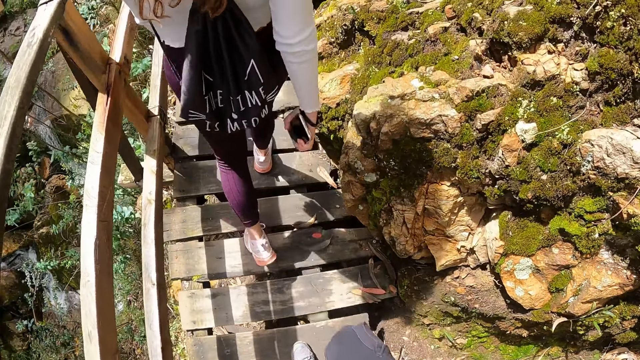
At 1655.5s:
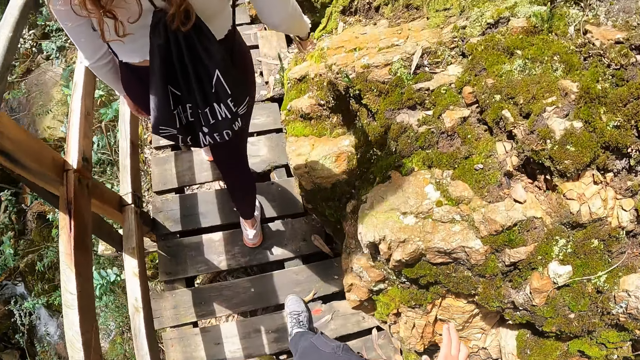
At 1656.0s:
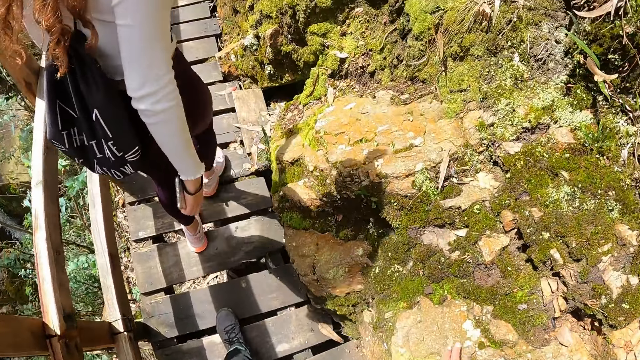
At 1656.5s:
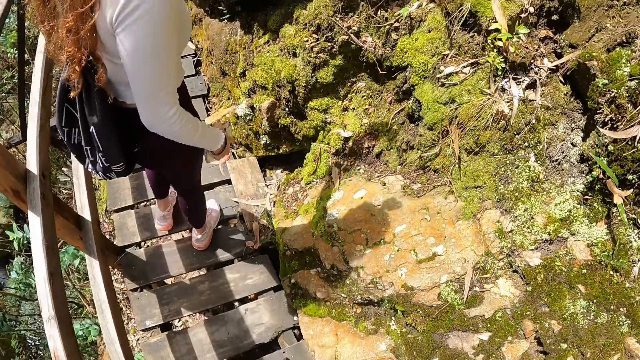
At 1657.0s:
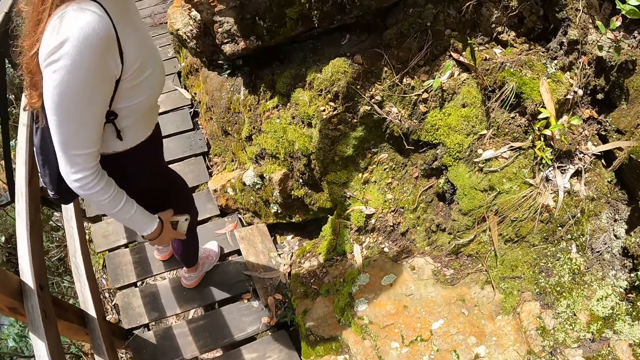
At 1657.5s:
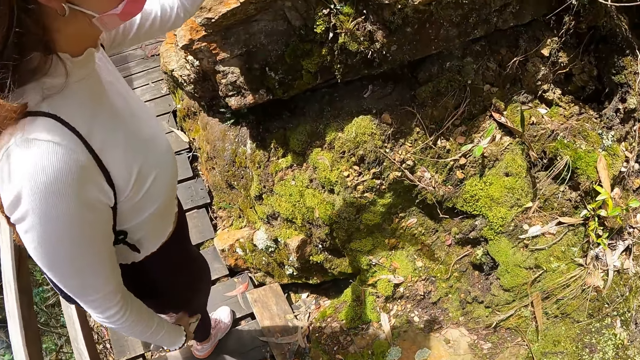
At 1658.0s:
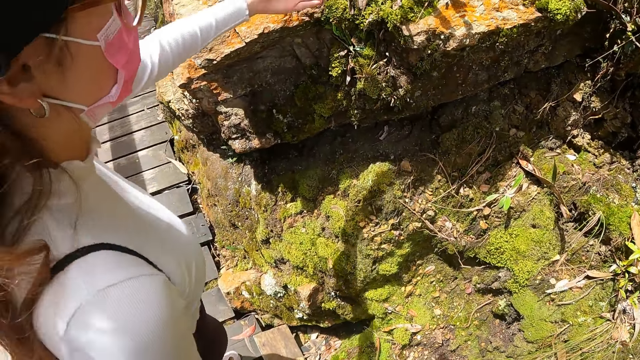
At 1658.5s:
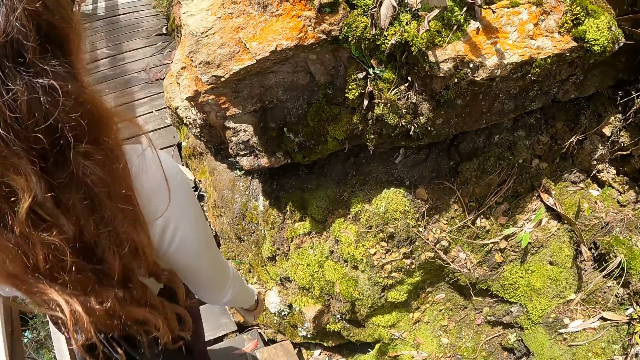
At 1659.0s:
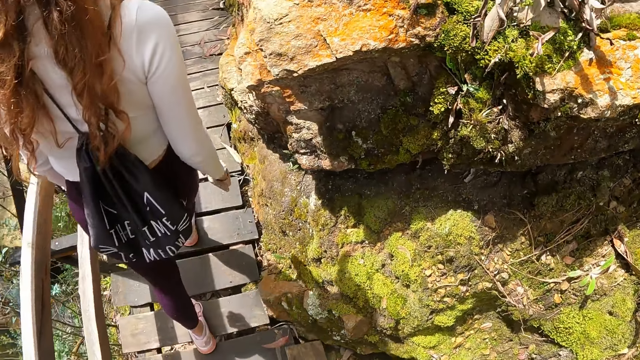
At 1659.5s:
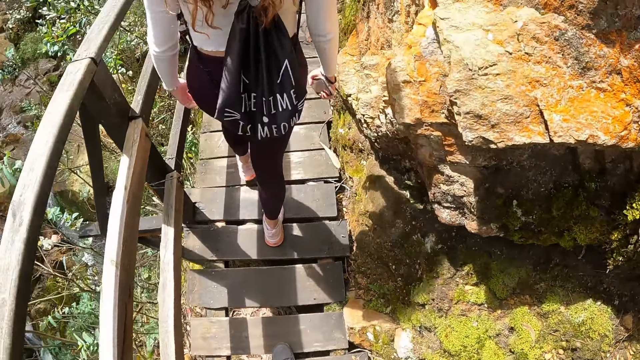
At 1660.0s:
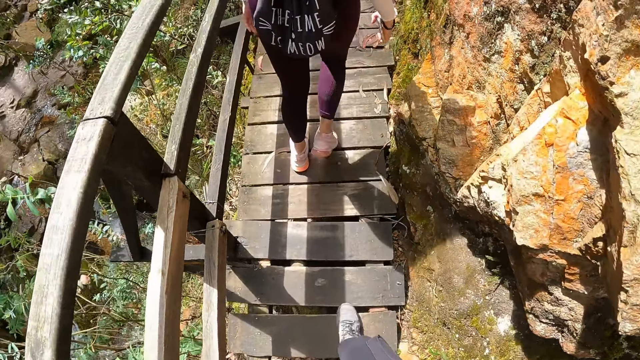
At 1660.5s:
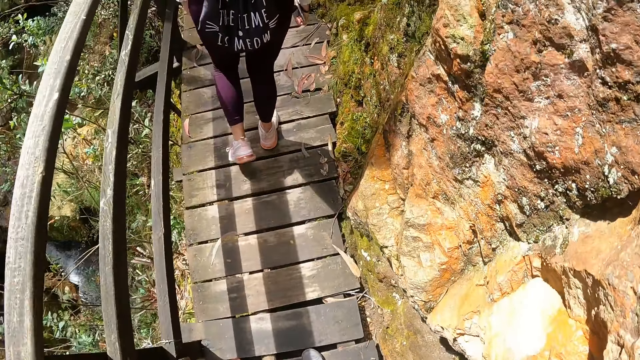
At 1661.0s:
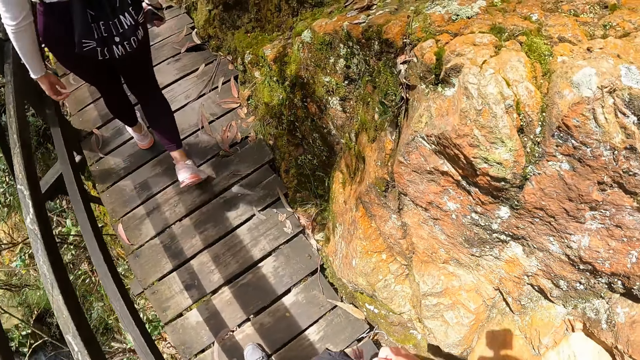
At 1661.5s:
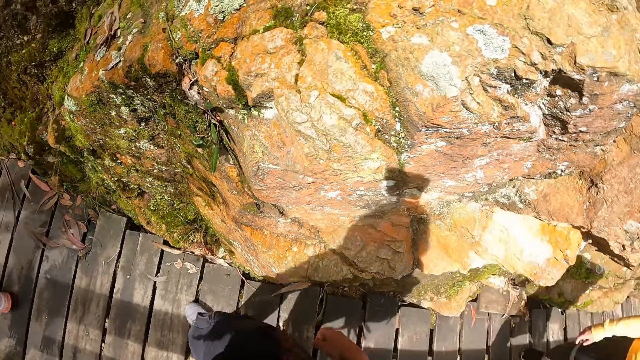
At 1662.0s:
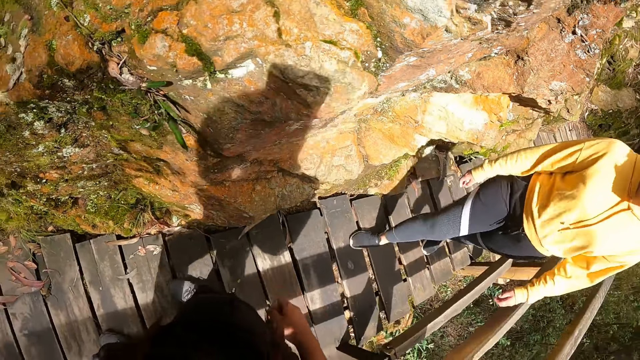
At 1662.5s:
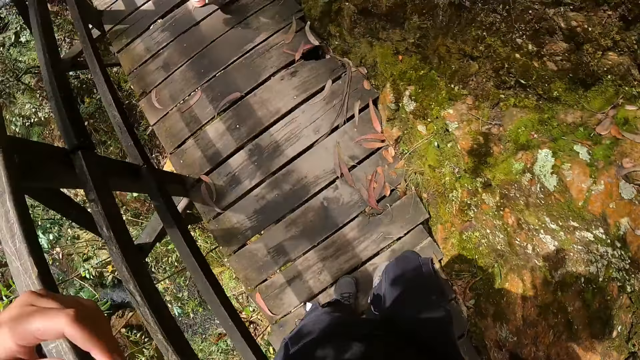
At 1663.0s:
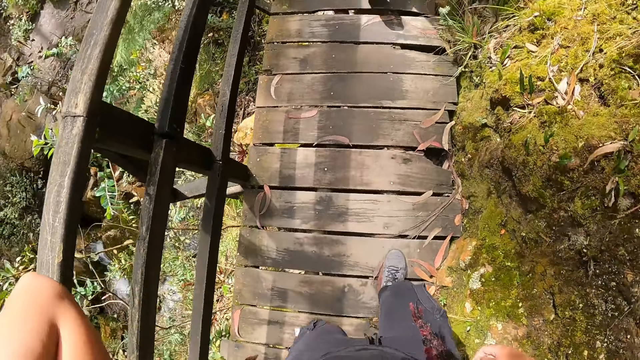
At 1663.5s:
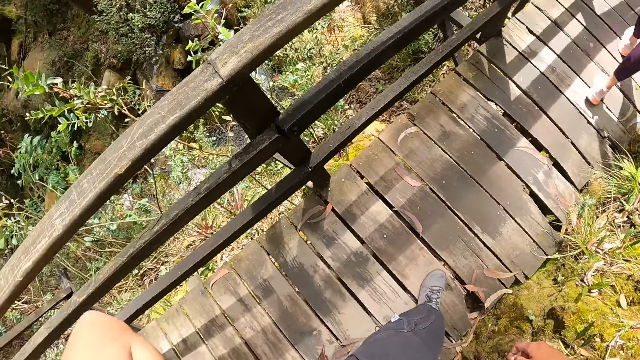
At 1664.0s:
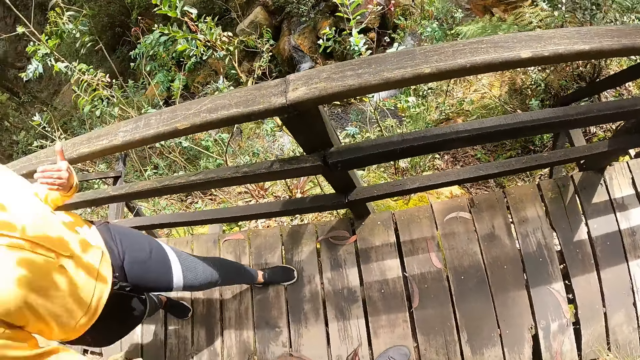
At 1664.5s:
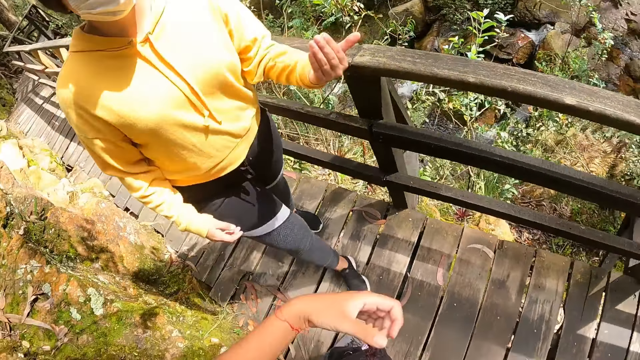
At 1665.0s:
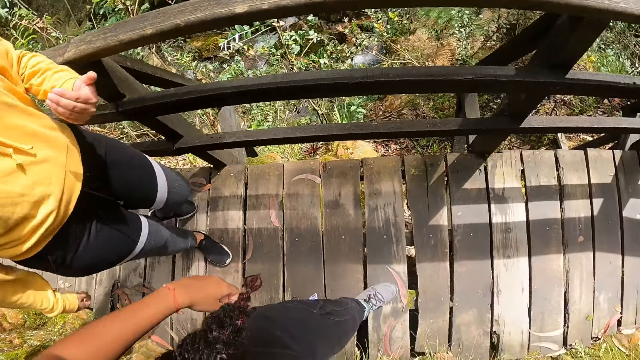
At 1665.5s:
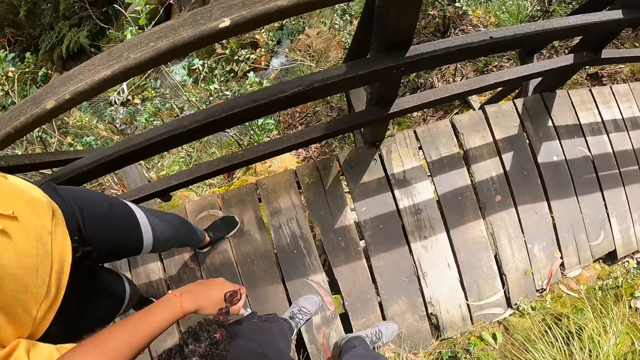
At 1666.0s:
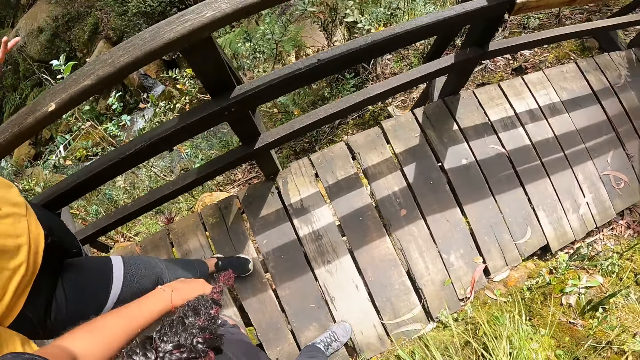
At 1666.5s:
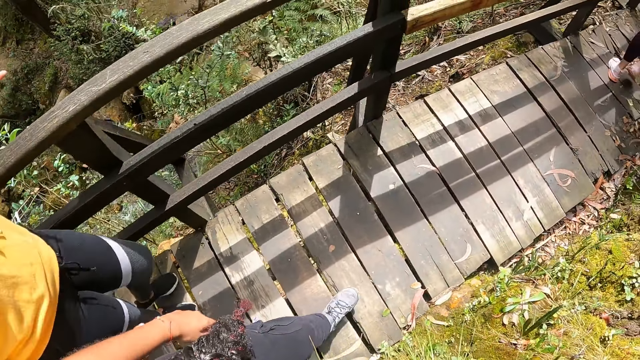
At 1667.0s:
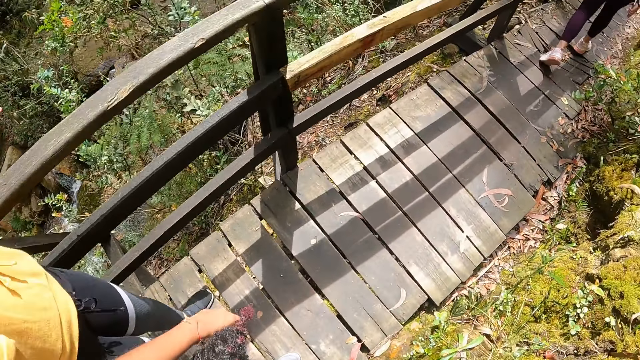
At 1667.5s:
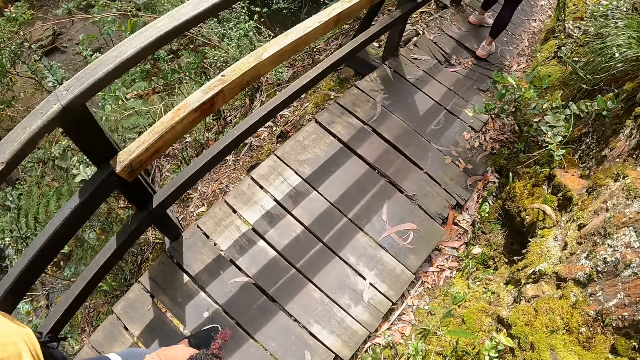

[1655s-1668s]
A woman looks at the rock. A woman converses with the camera wearer and another woman. The camera wearer looks at a woman.

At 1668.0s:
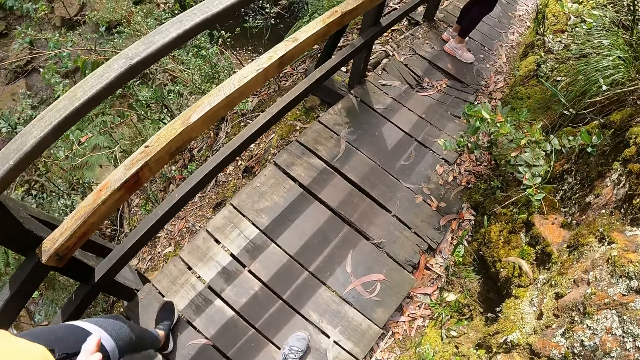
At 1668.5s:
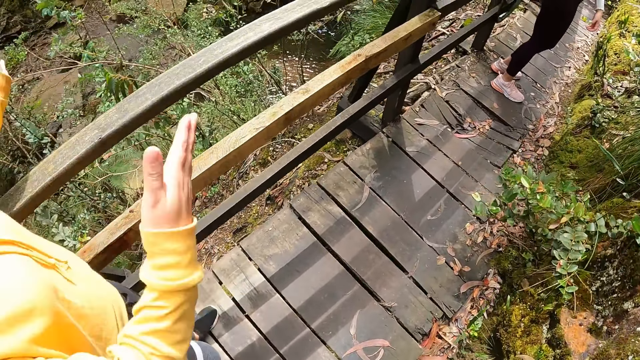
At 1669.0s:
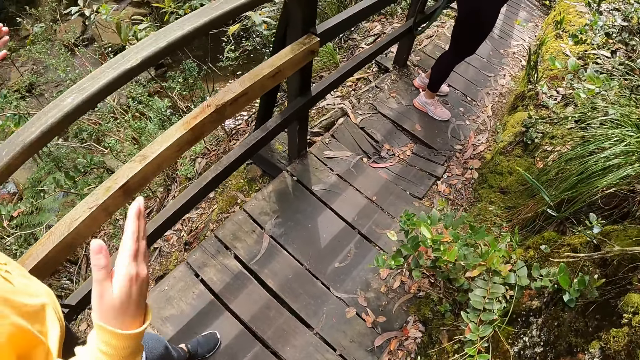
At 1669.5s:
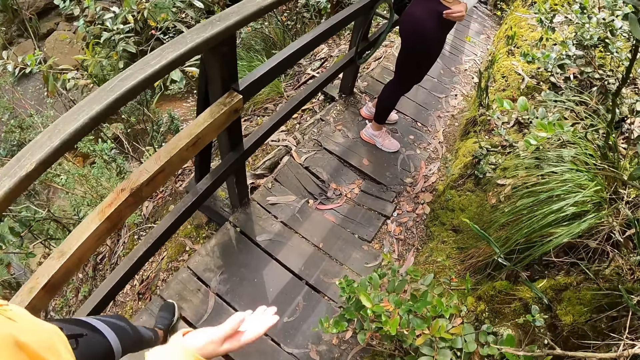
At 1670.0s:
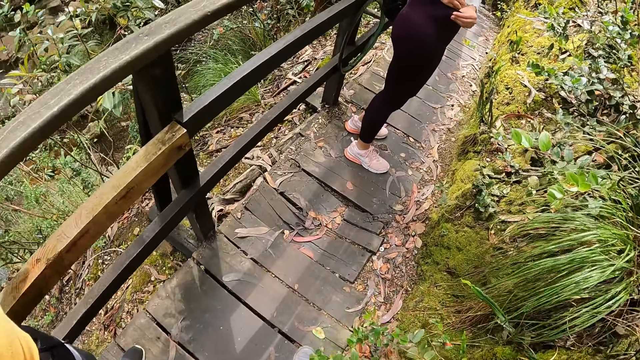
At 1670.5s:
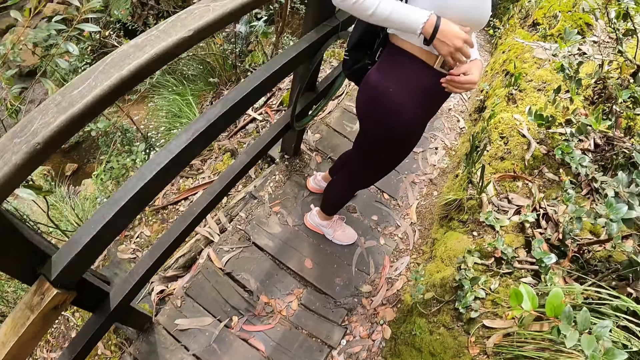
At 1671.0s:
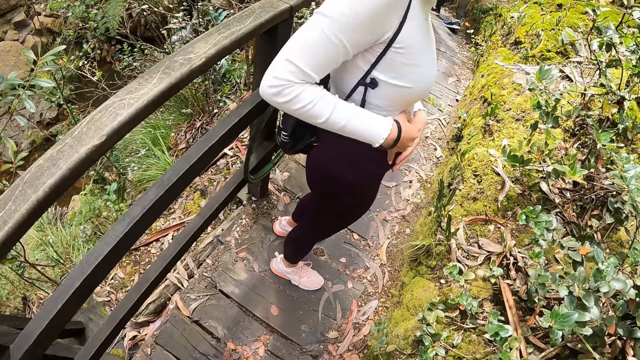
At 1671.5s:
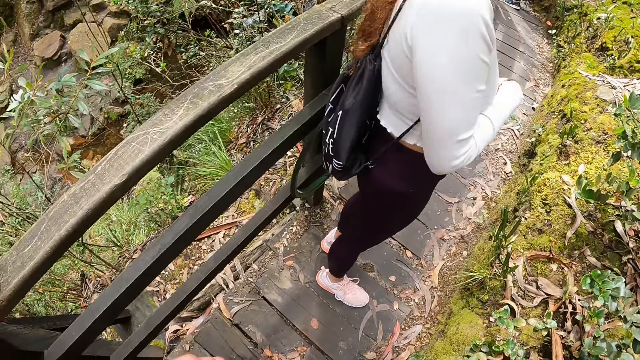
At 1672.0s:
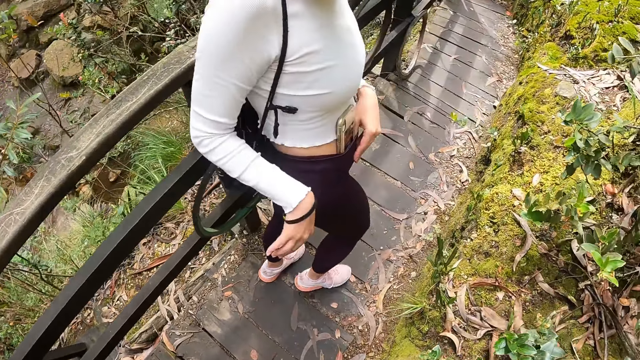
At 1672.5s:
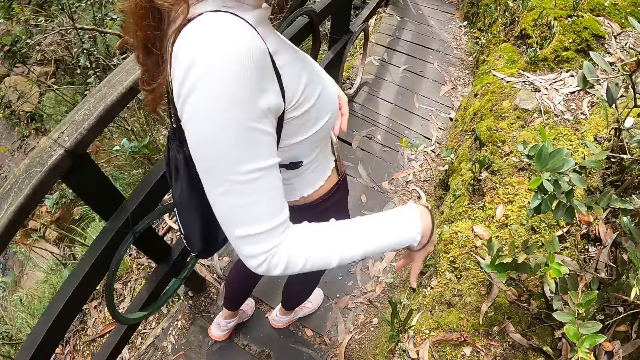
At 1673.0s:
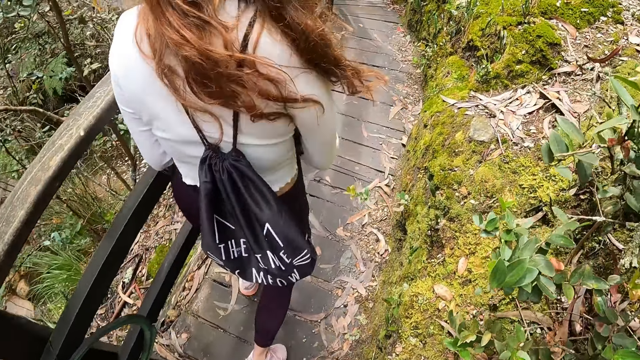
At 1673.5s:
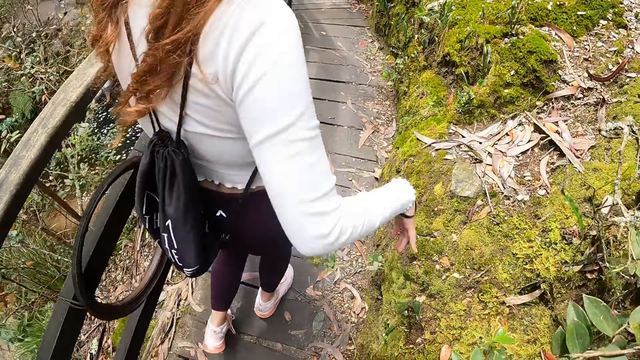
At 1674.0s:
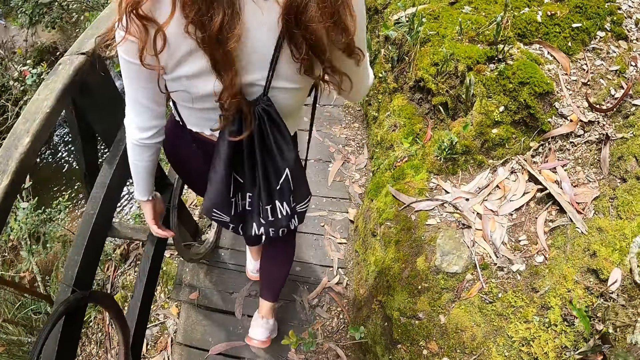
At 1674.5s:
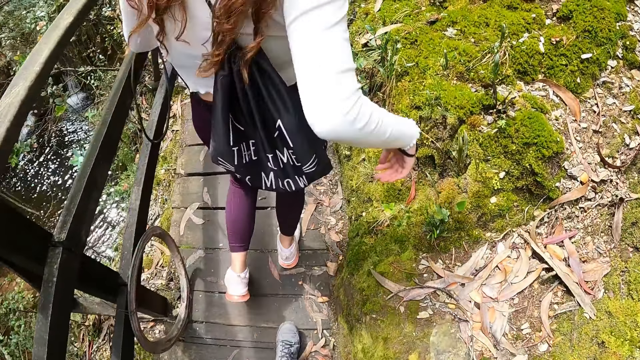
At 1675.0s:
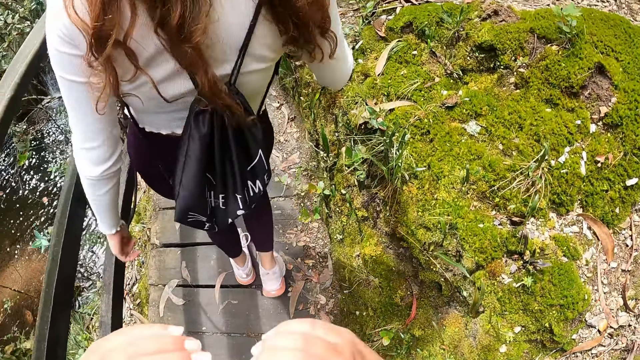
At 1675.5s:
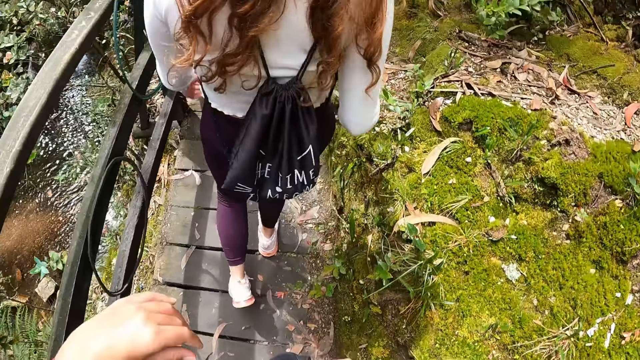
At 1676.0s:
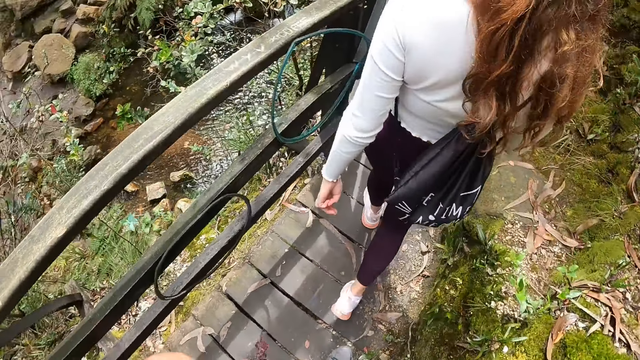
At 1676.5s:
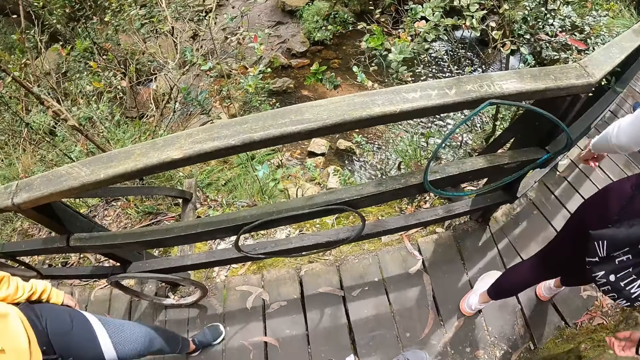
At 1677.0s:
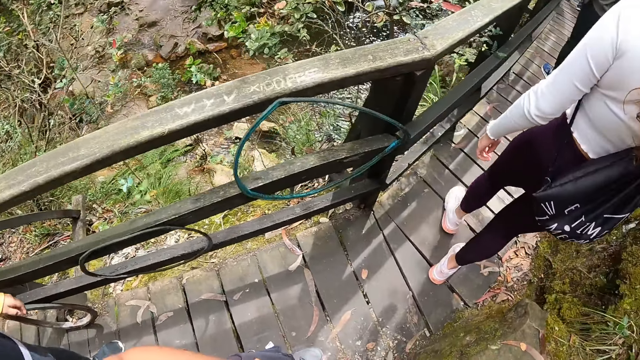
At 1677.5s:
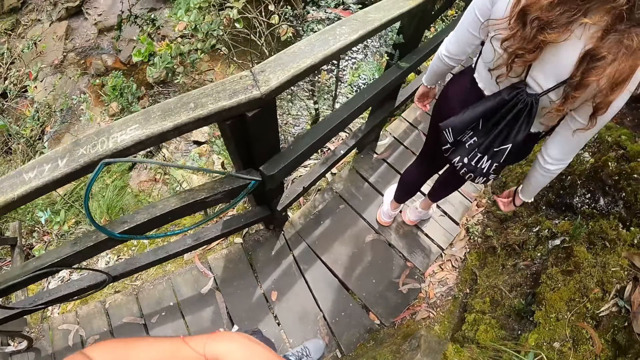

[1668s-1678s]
A woman opens the waist of her pants with her left hand. She puts her phone in the pants waist with her right hand. The woman dances around.
